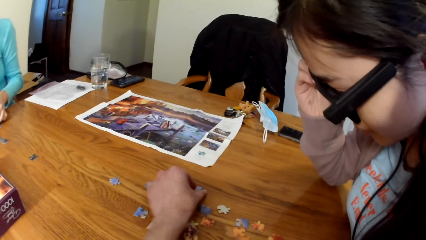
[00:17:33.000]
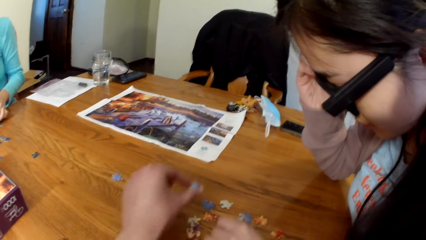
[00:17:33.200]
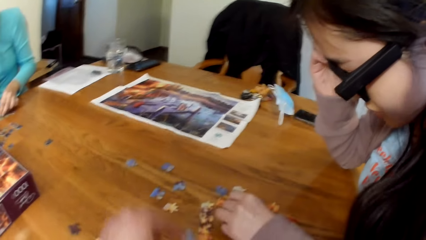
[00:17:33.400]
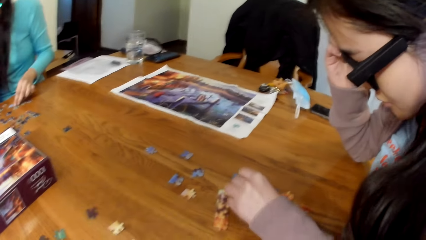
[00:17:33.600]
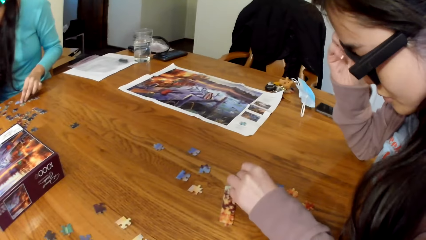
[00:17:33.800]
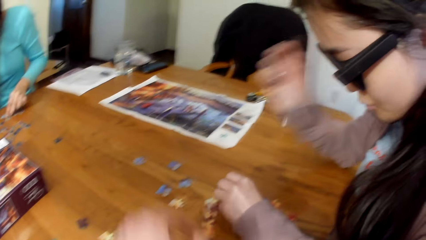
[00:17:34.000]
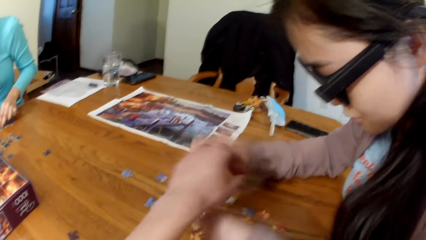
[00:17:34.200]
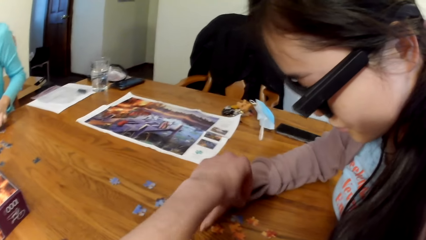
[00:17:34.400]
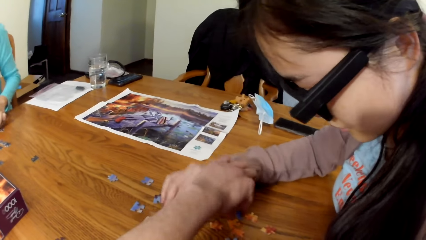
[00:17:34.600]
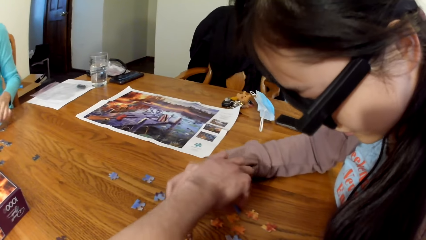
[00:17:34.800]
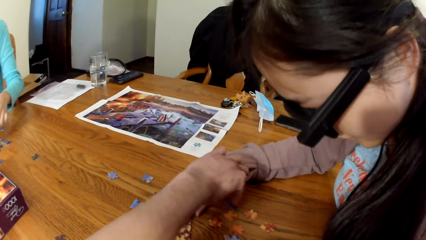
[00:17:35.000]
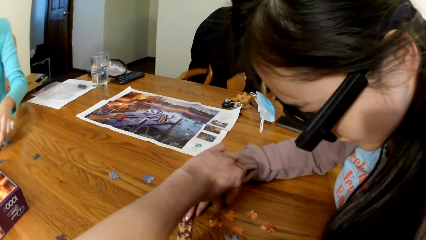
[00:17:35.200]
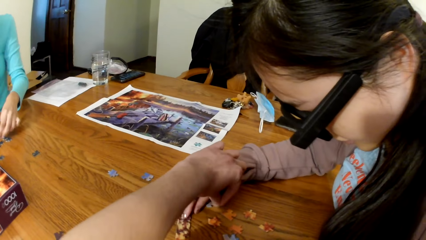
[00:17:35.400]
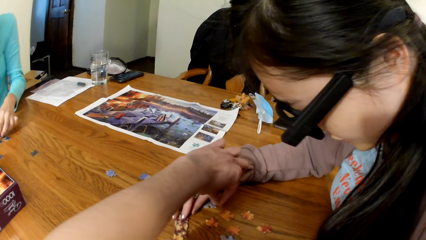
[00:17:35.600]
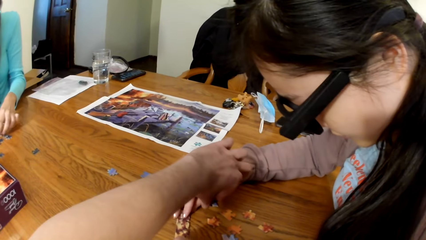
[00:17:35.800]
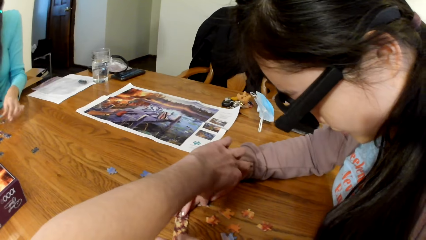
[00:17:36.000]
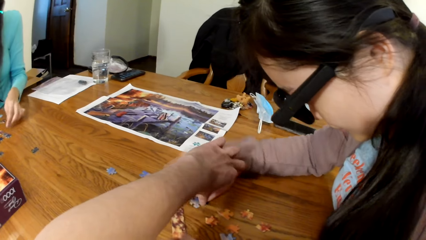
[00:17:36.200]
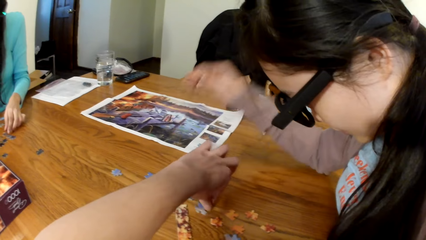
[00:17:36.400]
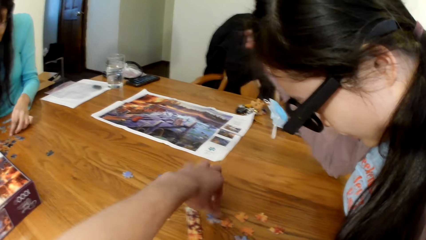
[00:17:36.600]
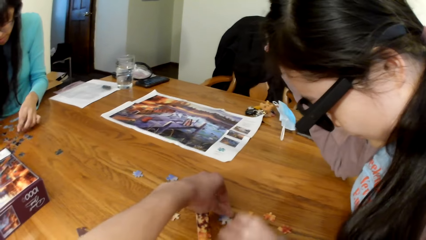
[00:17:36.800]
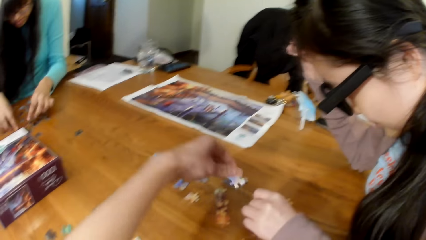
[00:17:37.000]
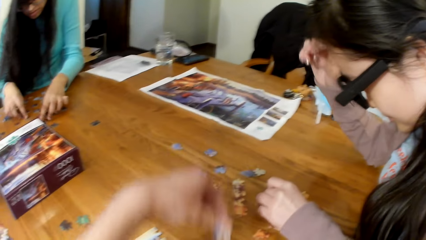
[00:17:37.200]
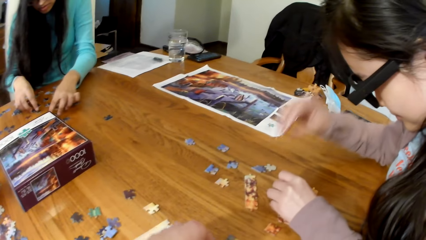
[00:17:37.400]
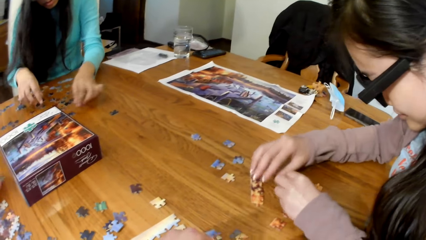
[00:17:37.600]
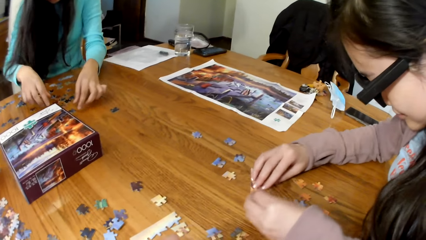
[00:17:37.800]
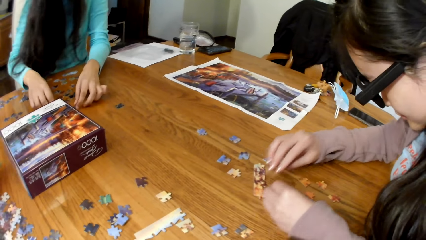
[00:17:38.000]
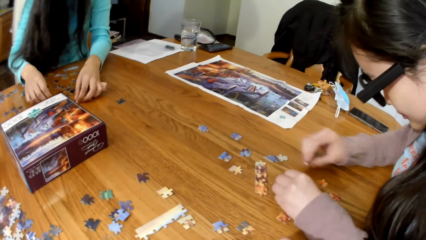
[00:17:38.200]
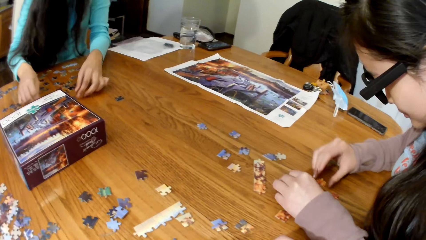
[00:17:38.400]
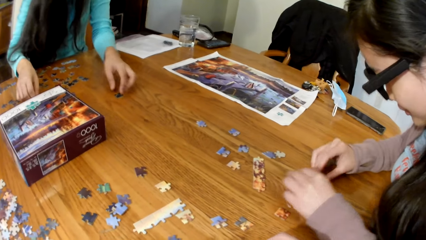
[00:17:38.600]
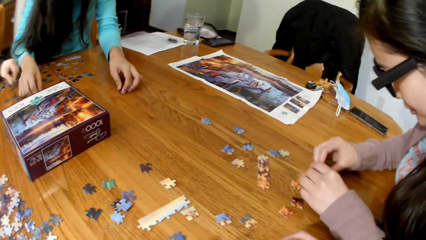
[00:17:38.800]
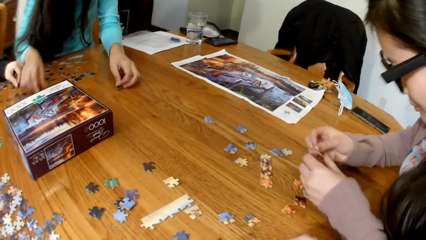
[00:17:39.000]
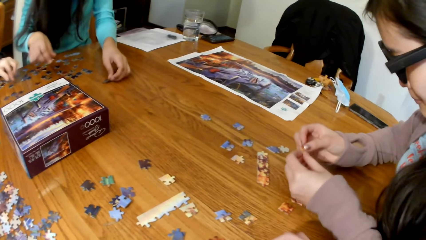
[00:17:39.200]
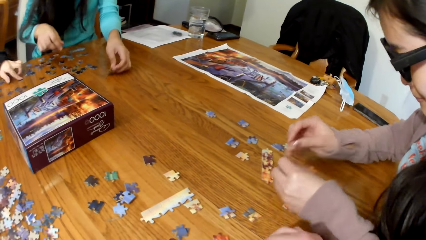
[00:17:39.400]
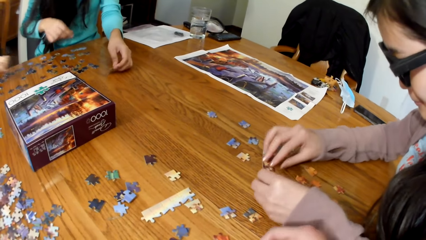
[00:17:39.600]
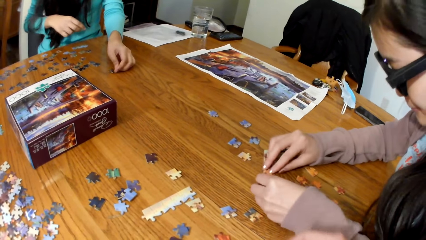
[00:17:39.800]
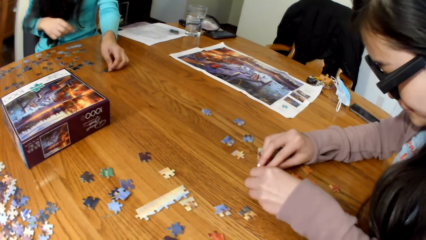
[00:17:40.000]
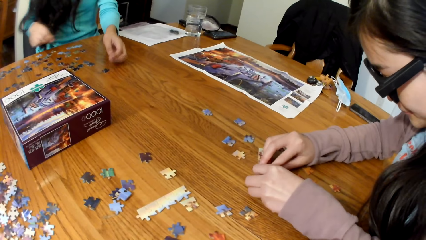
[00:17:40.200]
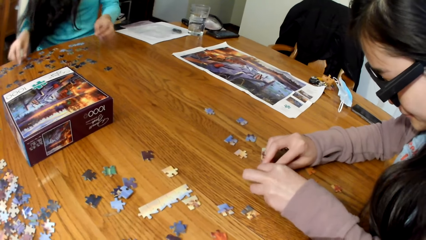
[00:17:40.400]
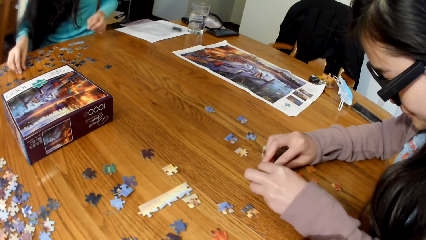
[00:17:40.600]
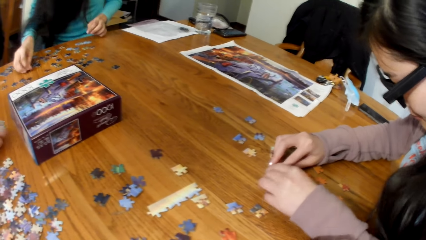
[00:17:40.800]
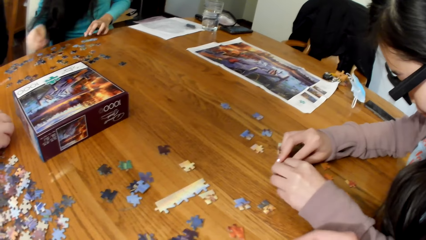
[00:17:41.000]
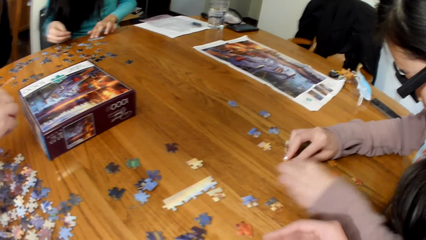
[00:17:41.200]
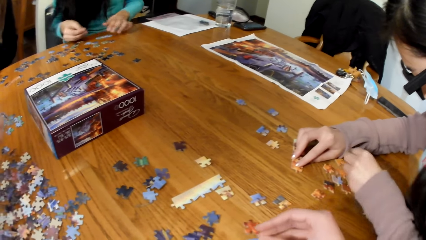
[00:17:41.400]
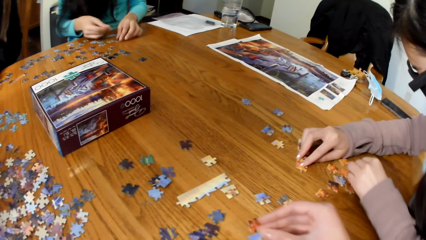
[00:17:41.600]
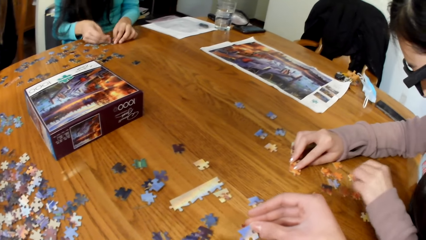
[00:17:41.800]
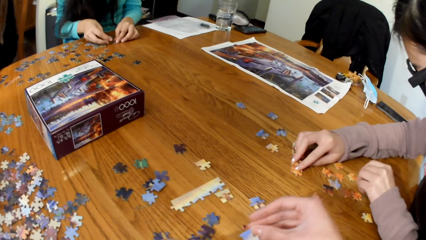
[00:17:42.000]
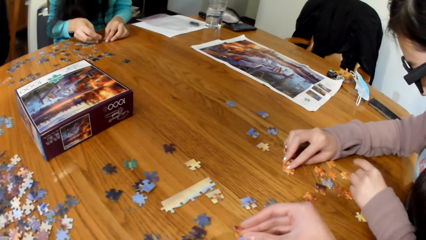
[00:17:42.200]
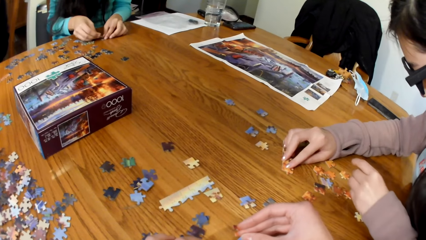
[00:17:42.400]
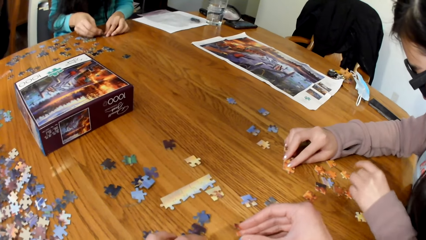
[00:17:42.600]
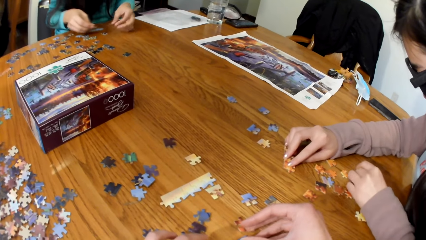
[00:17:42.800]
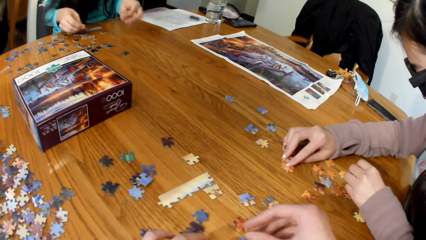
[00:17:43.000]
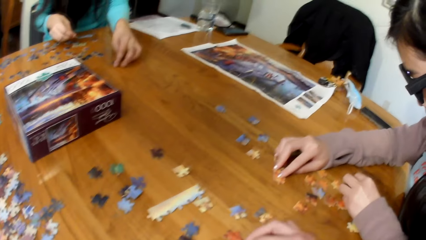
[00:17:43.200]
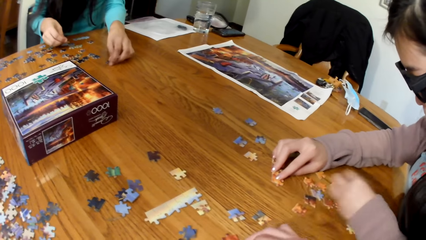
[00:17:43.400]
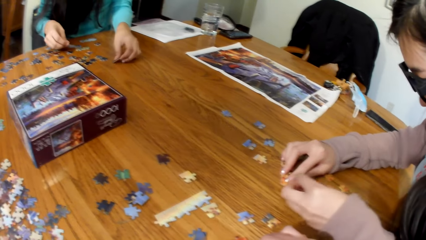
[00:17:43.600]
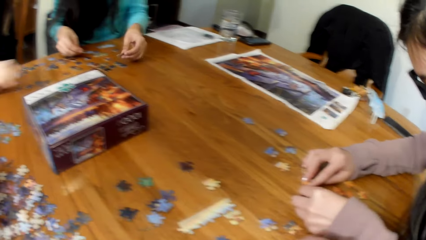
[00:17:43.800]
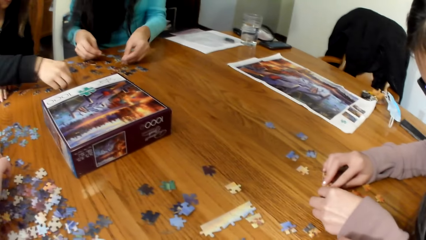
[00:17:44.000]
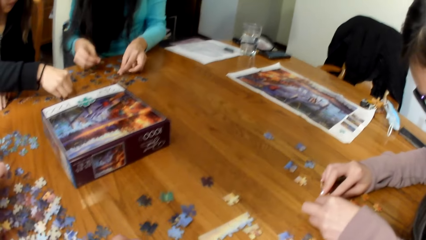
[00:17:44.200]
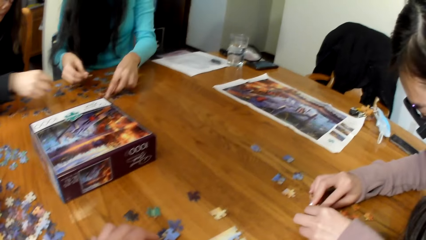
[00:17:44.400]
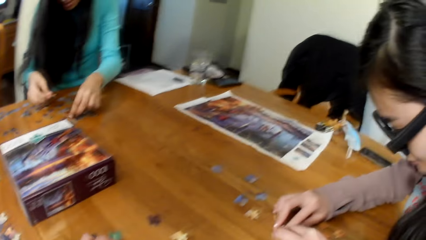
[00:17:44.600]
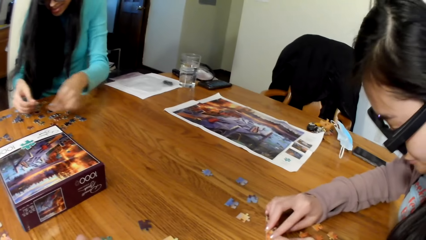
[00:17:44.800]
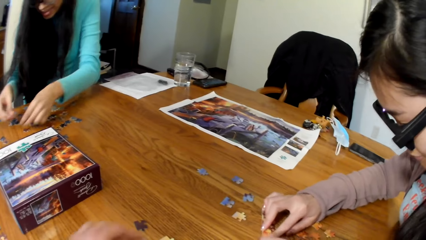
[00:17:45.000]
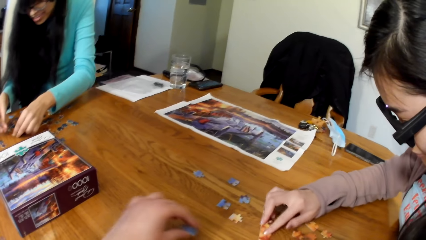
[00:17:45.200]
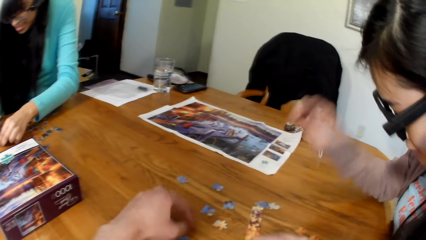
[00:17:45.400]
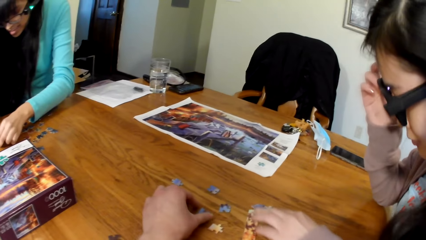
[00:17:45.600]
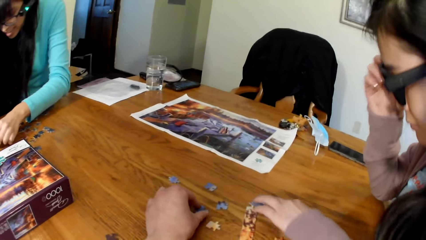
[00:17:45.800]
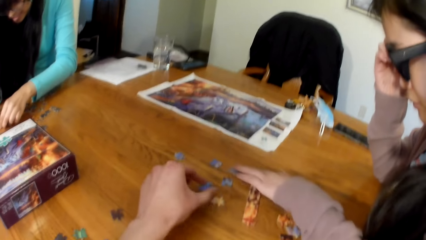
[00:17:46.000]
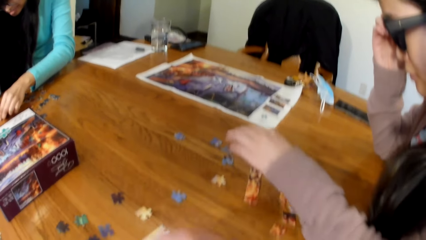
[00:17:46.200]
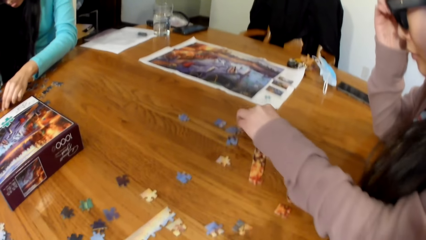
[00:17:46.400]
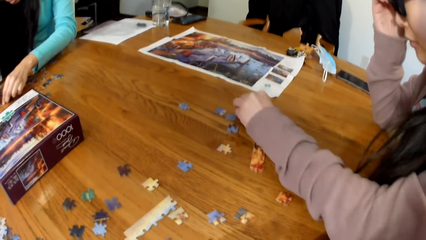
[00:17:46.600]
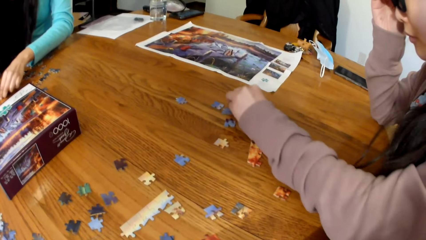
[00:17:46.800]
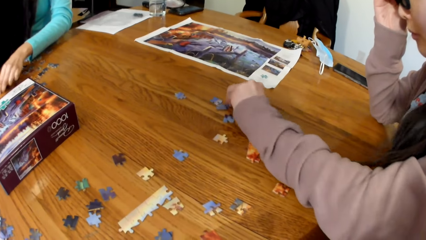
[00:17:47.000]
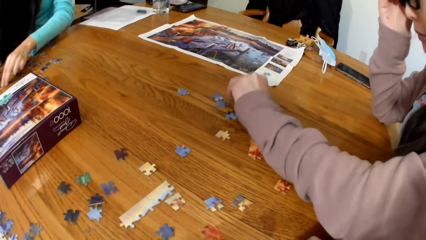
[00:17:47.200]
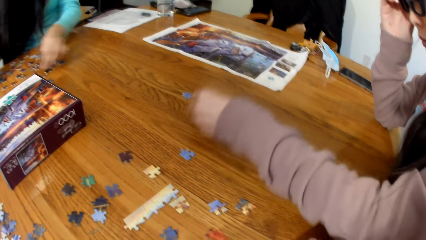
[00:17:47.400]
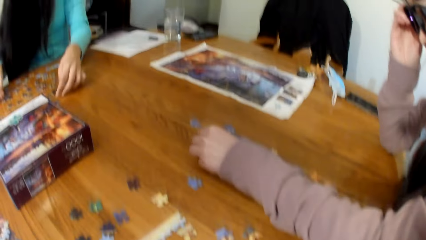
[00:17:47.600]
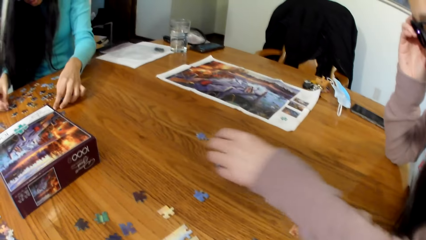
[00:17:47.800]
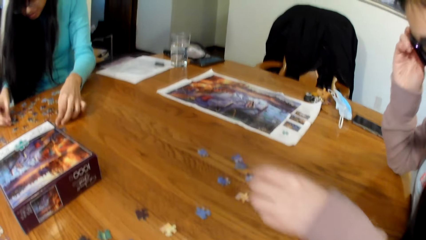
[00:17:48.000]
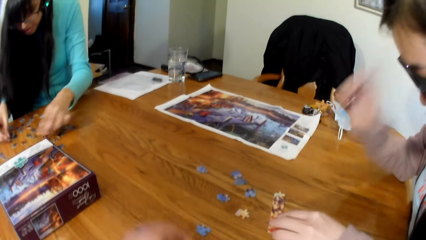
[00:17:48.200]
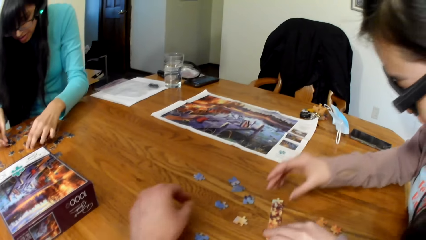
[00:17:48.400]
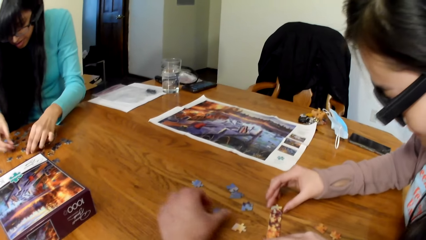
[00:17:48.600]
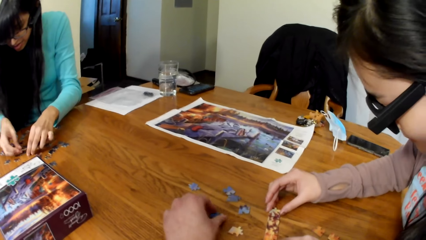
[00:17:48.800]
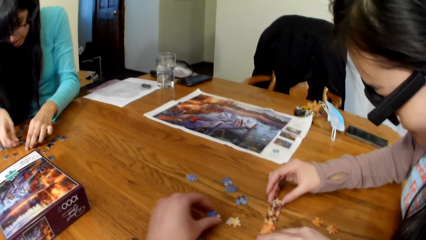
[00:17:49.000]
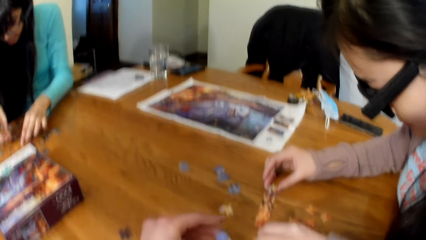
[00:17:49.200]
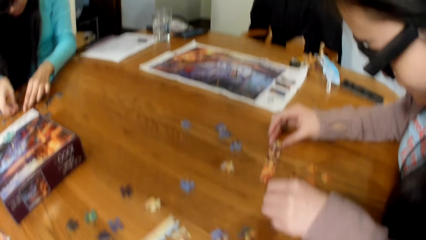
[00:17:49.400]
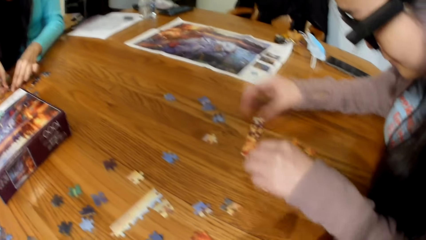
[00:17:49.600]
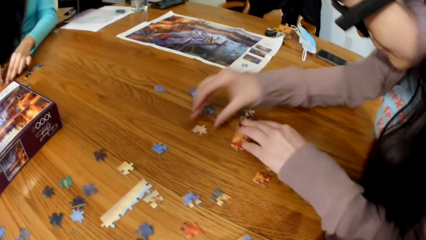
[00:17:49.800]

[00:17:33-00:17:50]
The camera wearer picks the pieces of puzzle. They place the pieces of puzzle on the table. They pick the pieces of puzzle. A lady plays the jigsaw puzzle. Another lady plays the jigsaw puzzle. The camera wearer picks the pieces of puzzle. The other lady places the pieces of puzzle on the table.
